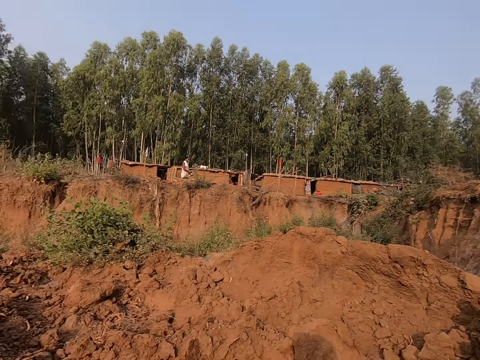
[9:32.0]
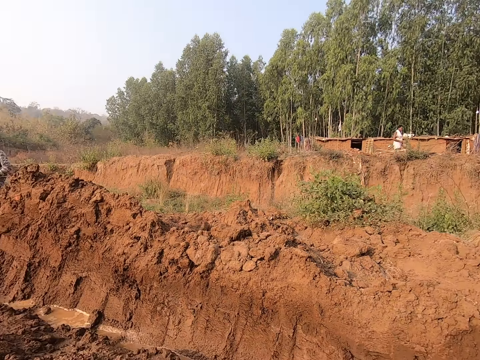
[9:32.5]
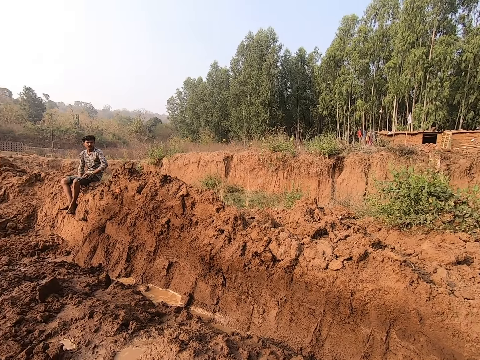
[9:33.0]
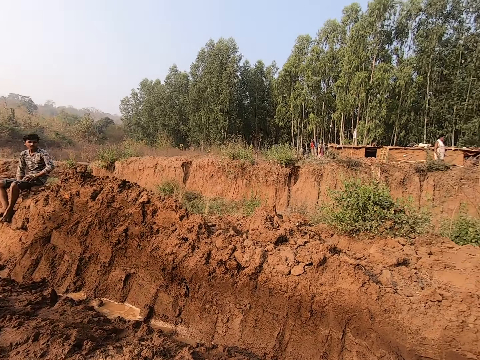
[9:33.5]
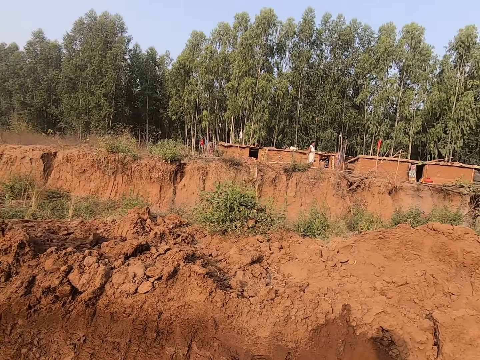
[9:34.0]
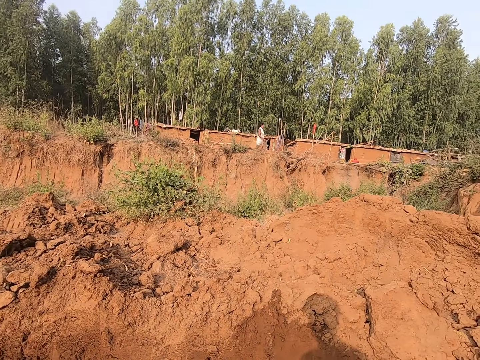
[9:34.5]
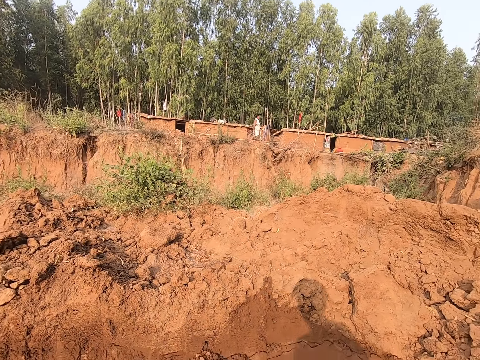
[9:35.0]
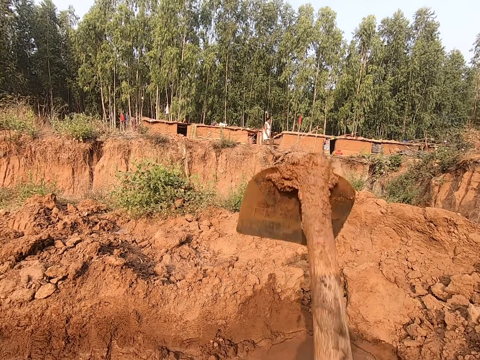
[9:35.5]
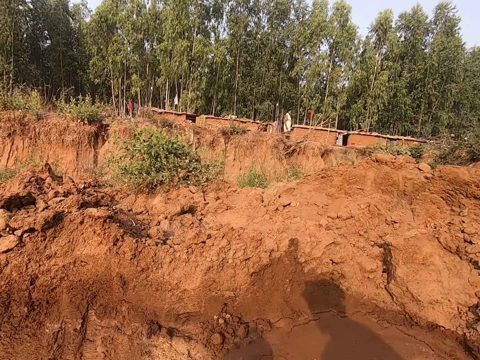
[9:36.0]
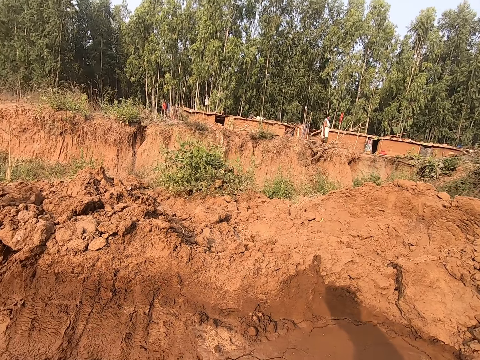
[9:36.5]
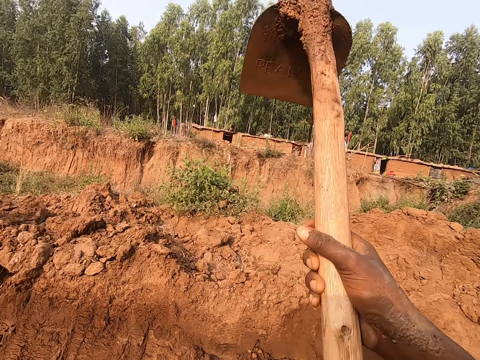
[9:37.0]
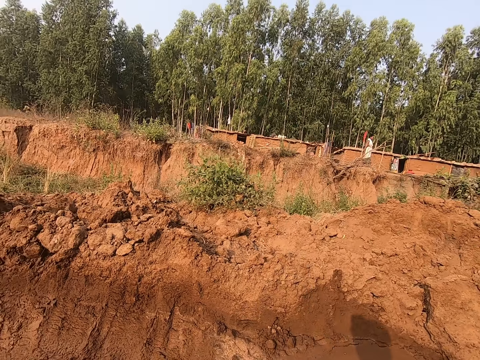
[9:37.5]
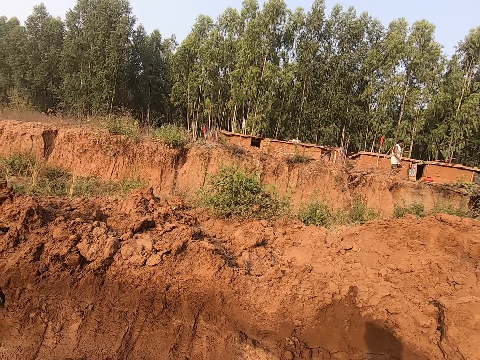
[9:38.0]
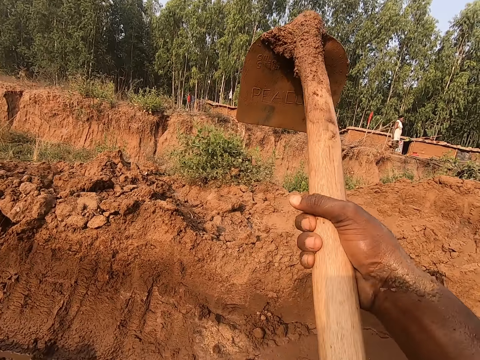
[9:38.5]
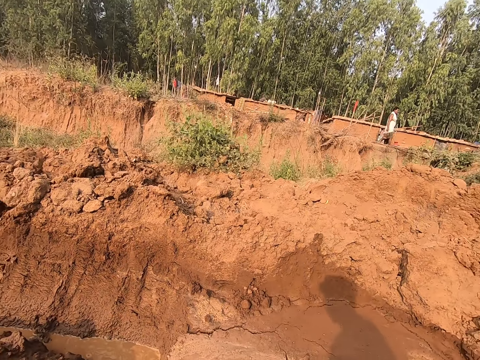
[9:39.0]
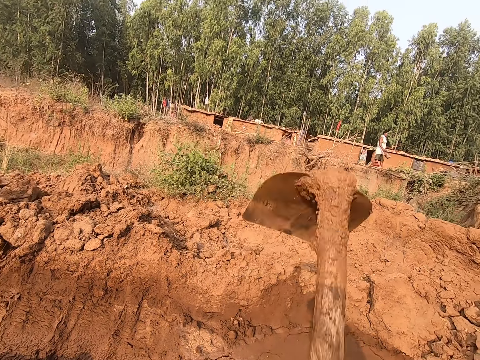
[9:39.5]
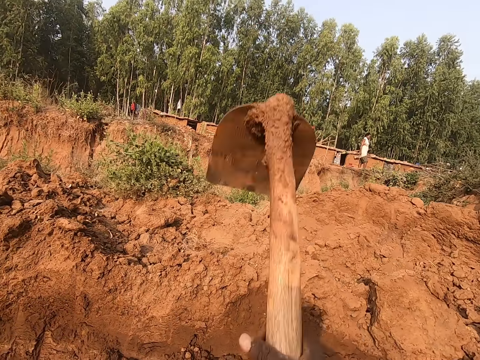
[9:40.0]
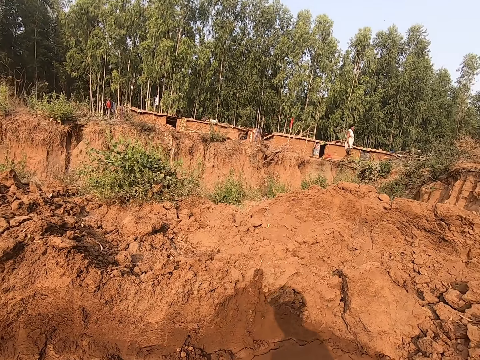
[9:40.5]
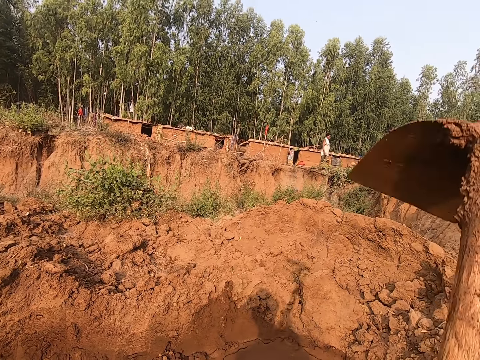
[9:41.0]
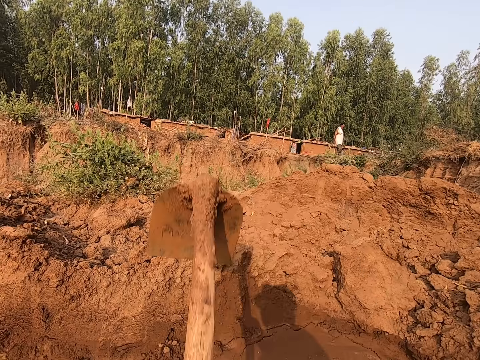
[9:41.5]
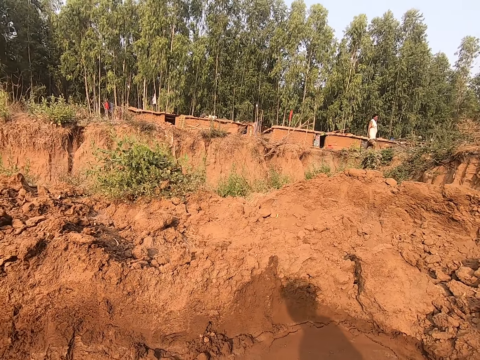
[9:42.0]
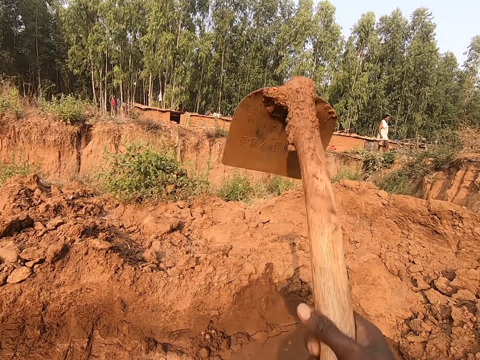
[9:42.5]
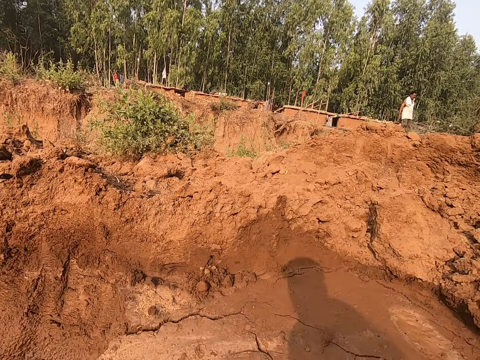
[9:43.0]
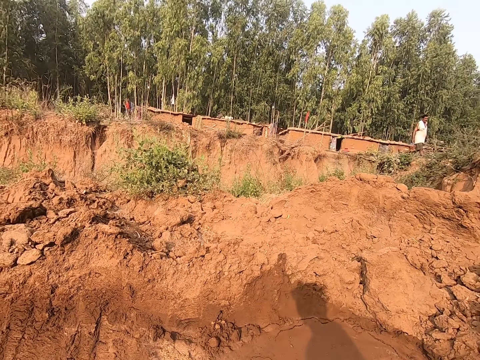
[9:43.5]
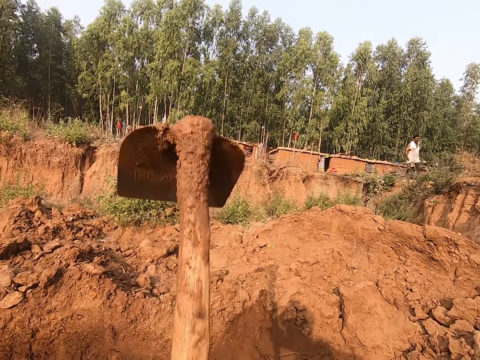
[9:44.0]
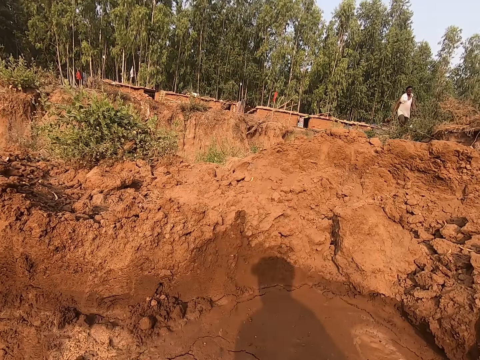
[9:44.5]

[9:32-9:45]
The camera wearer looks around the heap. He digs with the hoe in his hands along the clay heap.

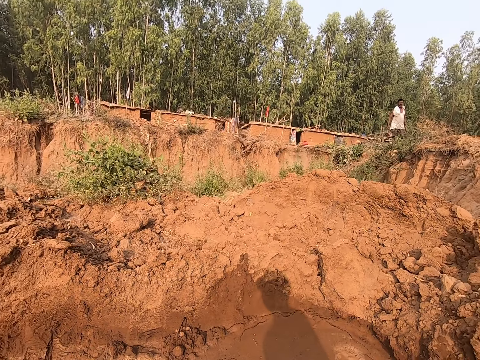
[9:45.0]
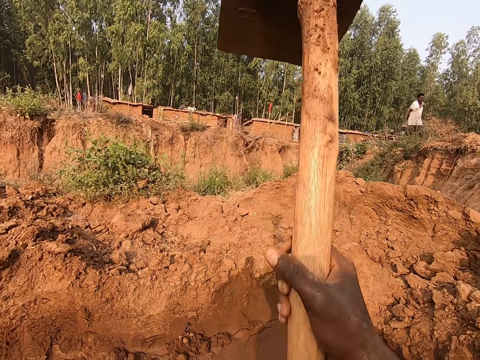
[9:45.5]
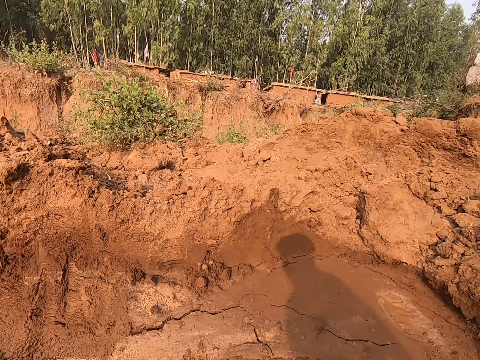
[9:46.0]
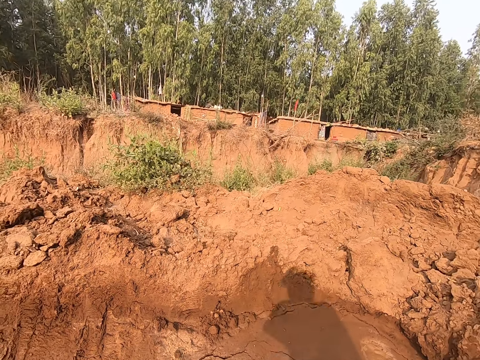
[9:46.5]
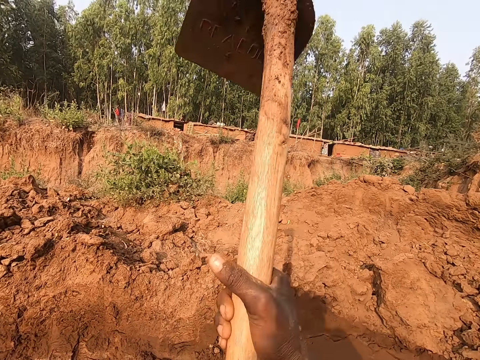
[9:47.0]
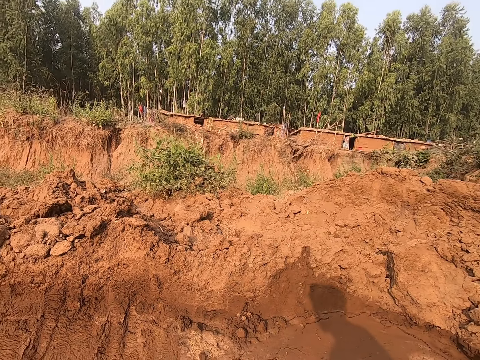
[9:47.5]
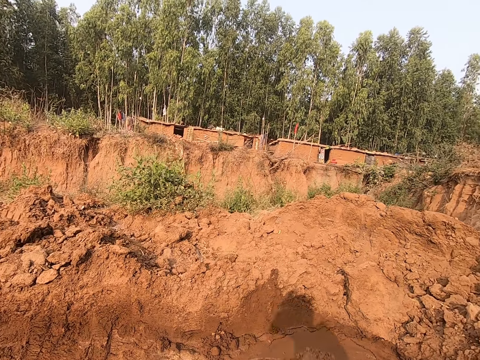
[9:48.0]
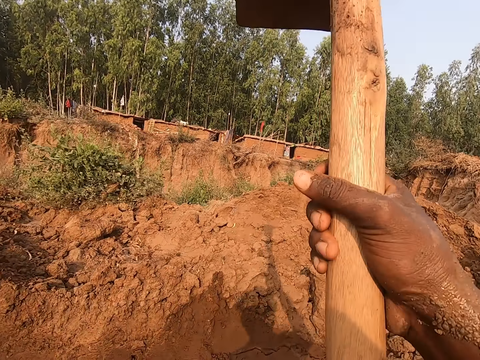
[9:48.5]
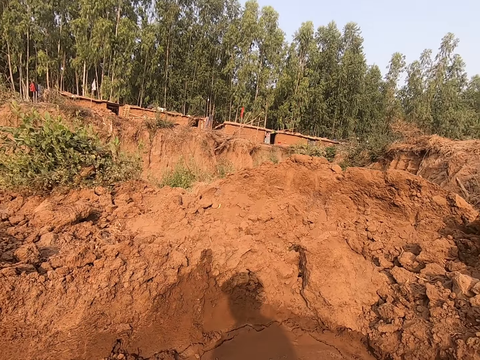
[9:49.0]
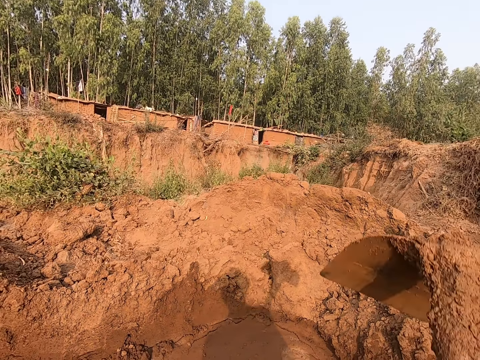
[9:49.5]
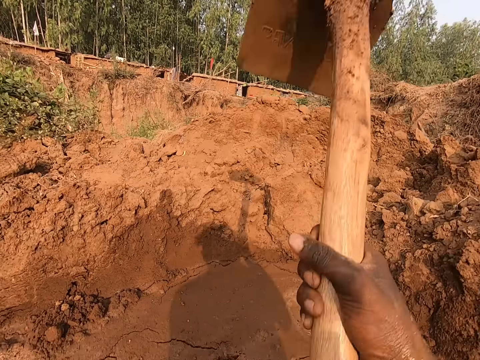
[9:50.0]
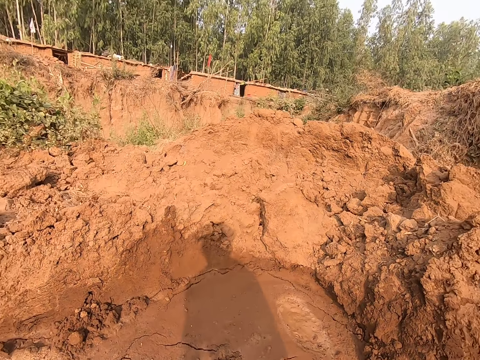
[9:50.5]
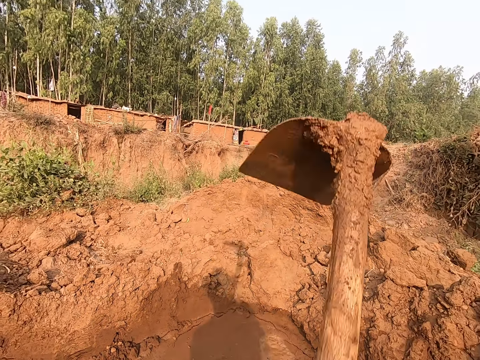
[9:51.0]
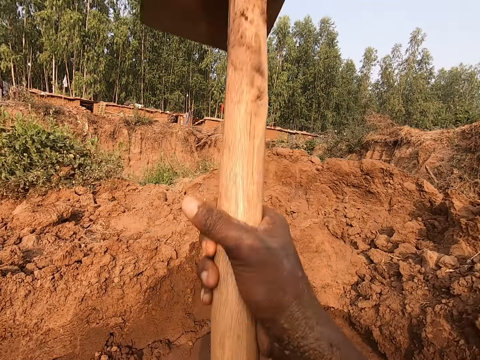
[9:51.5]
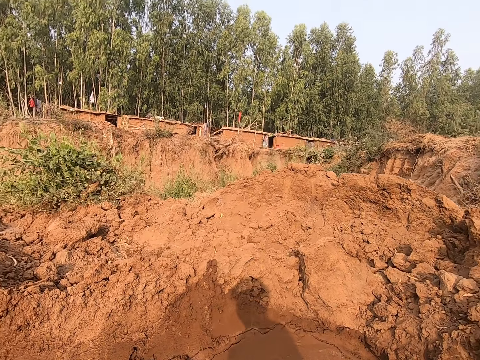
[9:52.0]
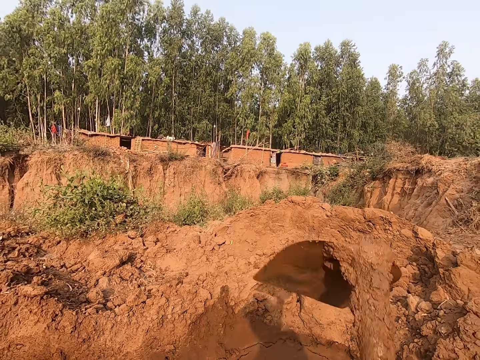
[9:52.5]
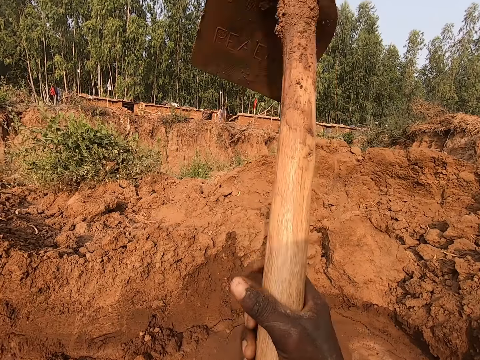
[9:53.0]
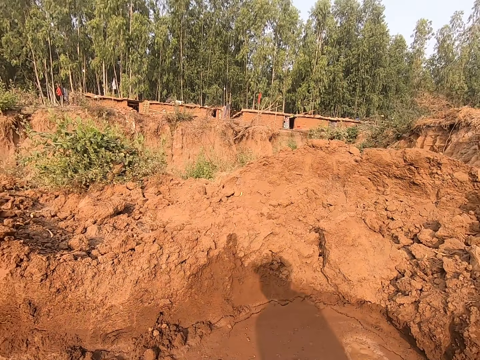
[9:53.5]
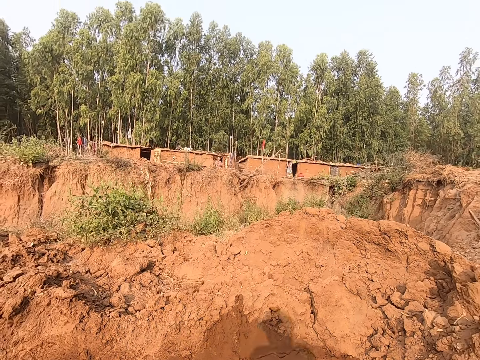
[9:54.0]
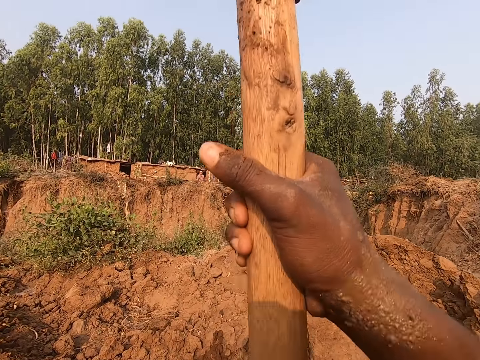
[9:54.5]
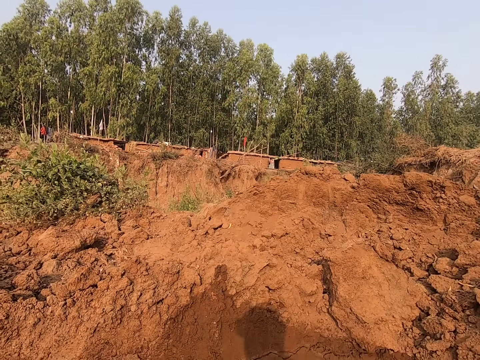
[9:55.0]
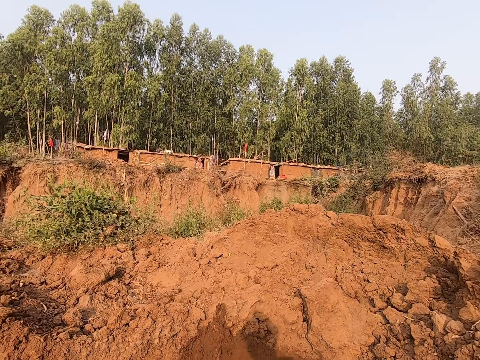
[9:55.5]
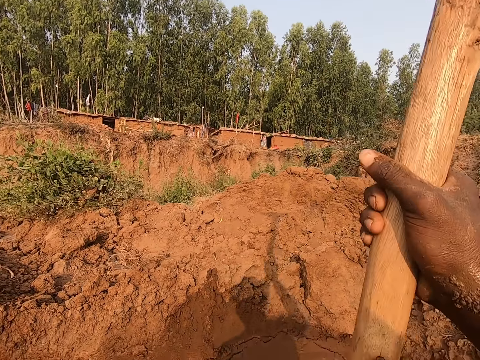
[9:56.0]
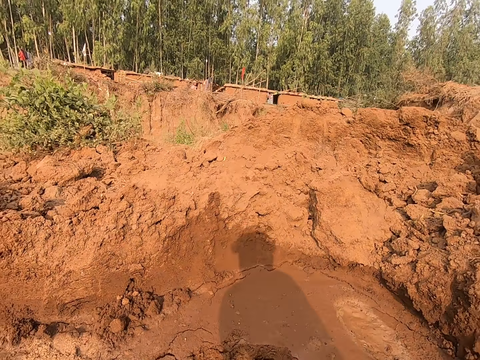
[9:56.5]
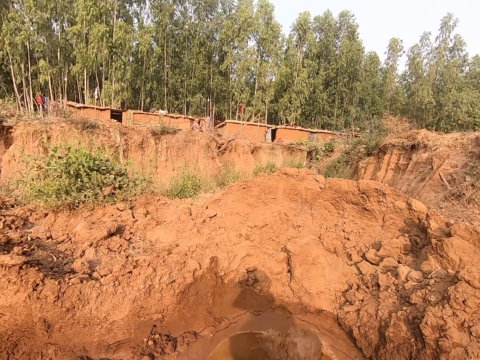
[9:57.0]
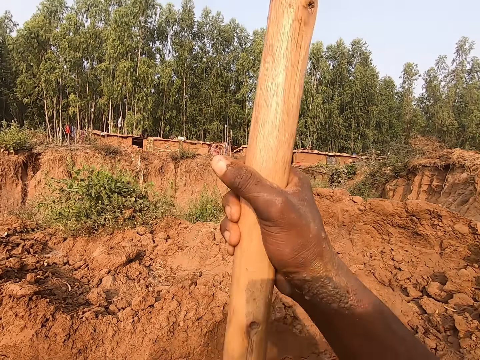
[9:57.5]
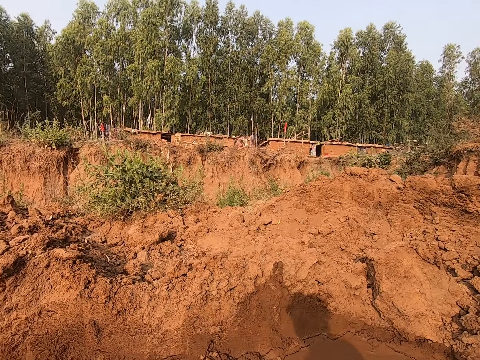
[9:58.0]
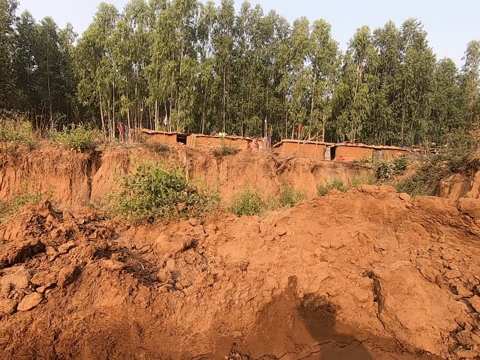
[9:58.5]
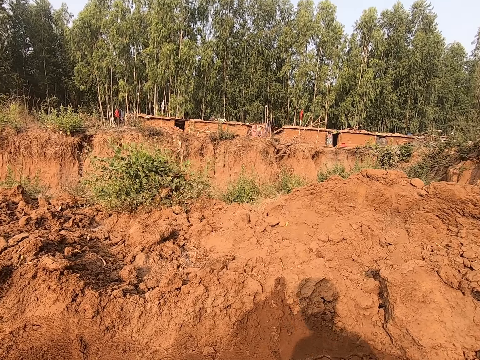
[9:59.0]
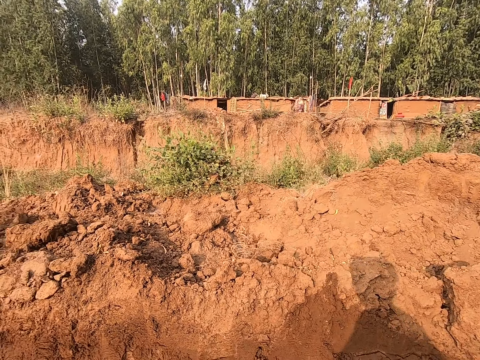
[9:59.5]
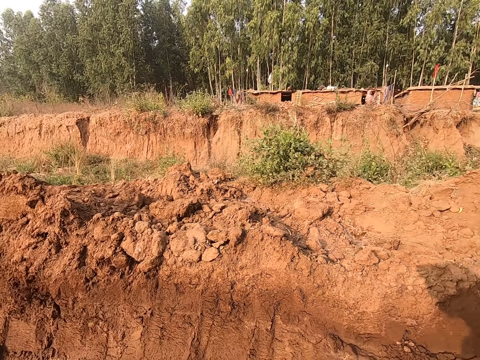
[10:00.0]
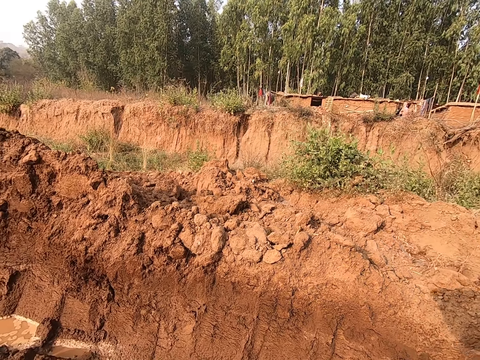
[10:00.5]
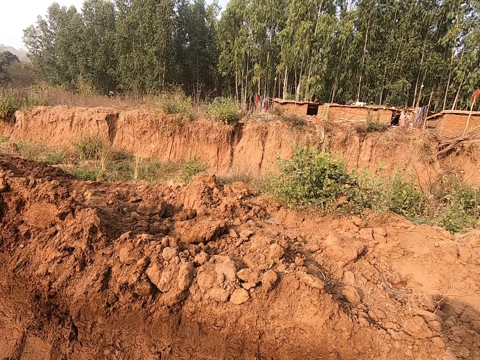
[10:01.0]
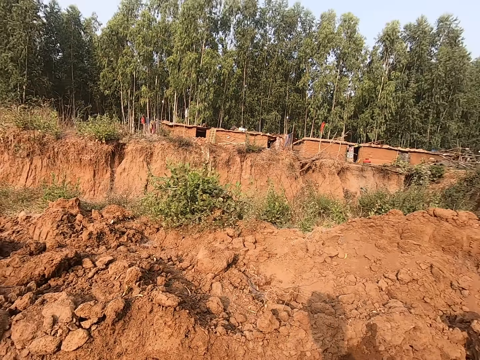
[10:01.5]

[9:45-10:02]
The camera wearer interacts with the man. They dig with the hoe along the clay heap.
